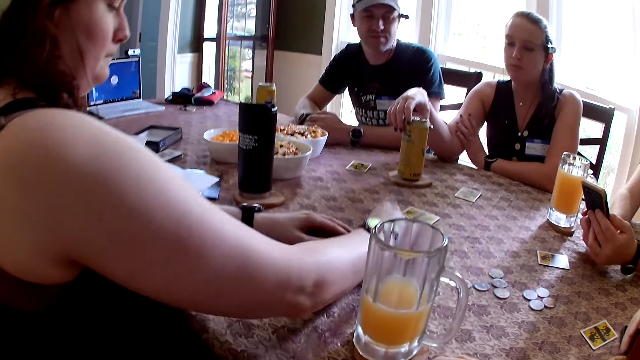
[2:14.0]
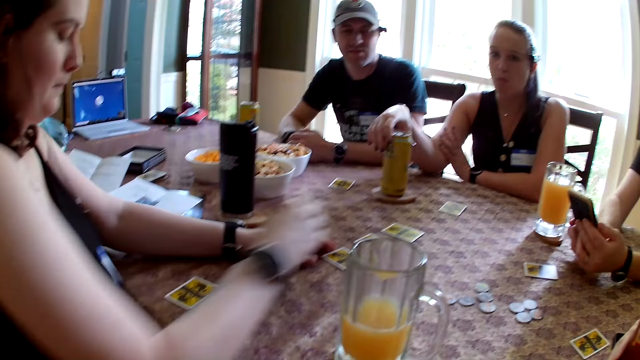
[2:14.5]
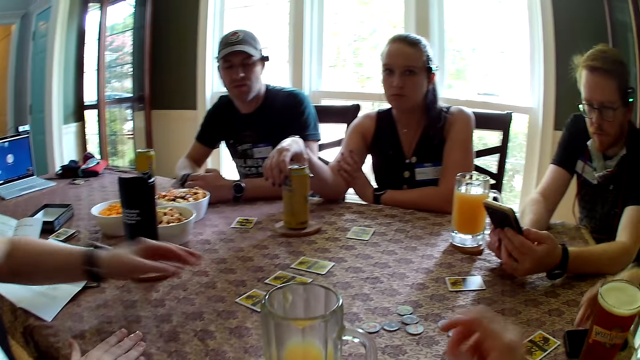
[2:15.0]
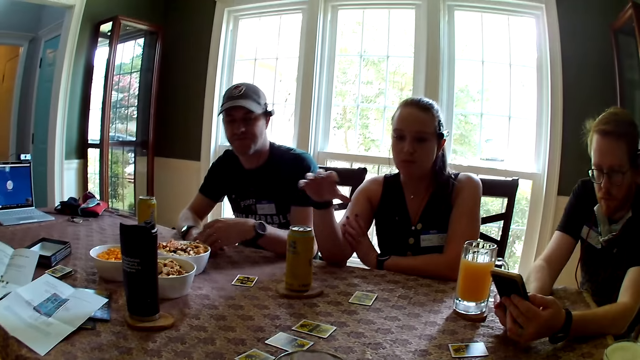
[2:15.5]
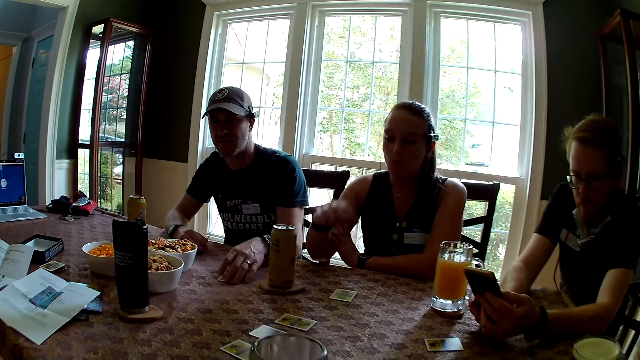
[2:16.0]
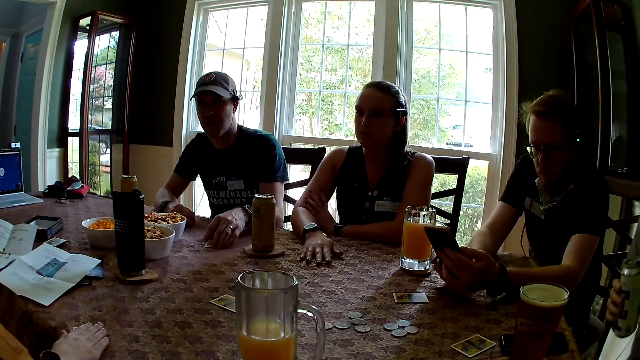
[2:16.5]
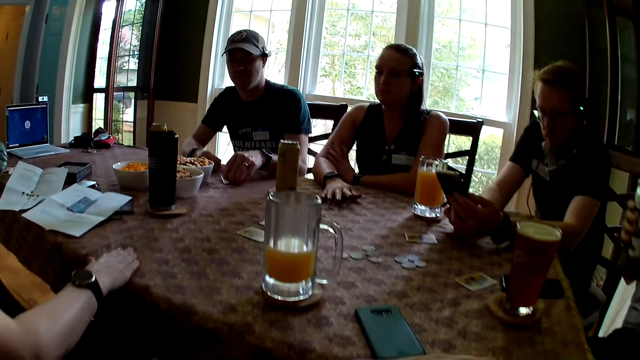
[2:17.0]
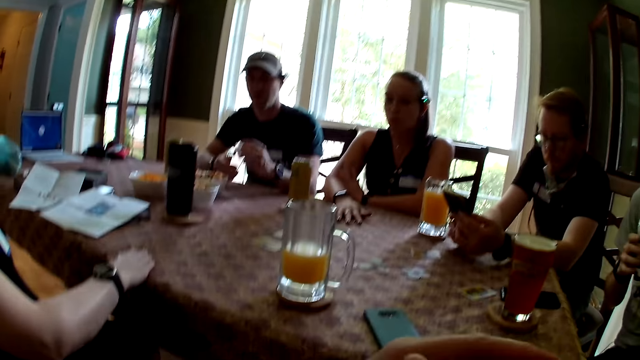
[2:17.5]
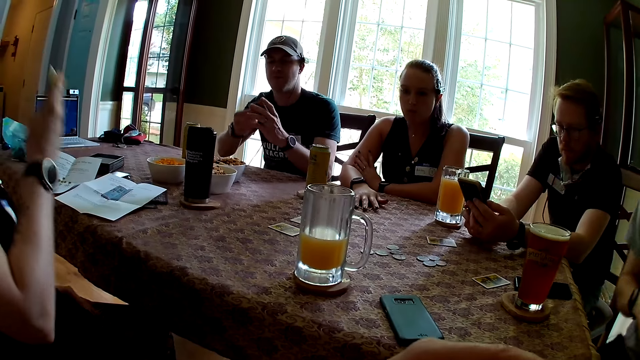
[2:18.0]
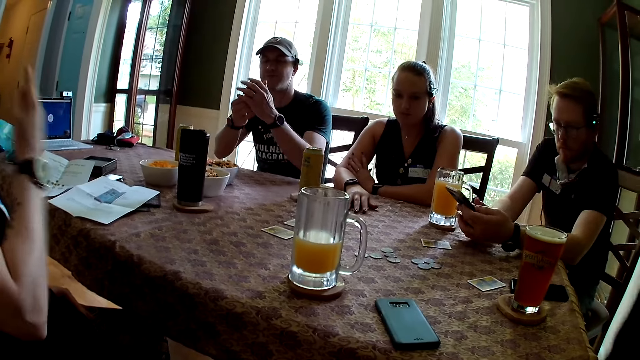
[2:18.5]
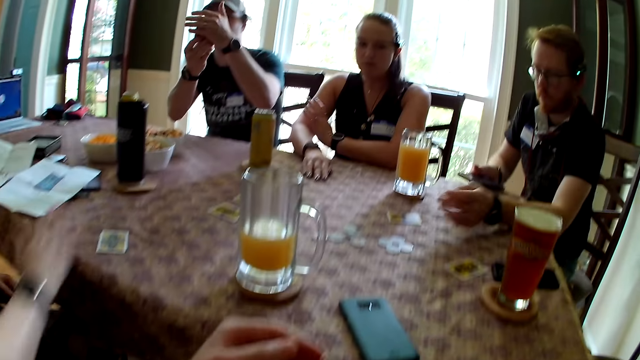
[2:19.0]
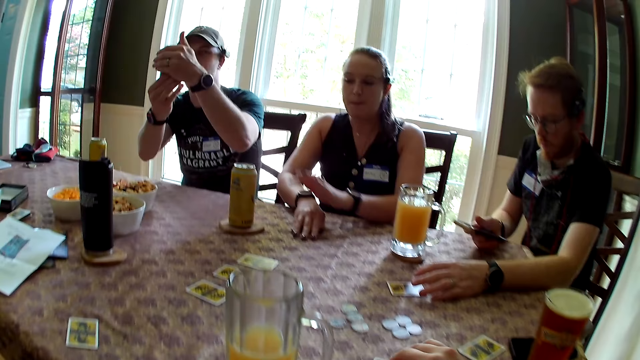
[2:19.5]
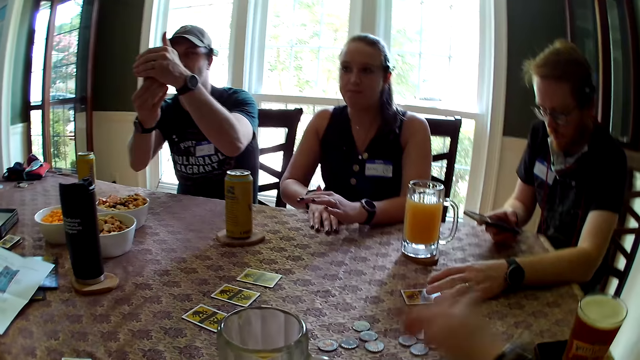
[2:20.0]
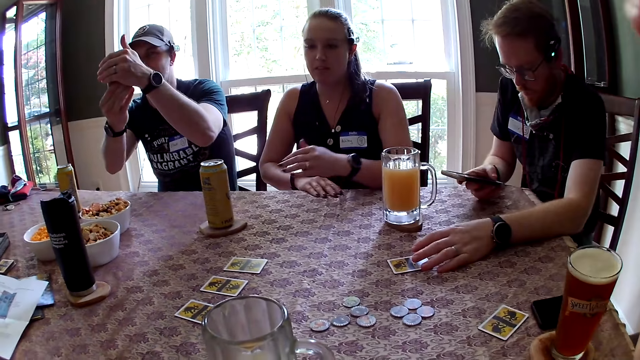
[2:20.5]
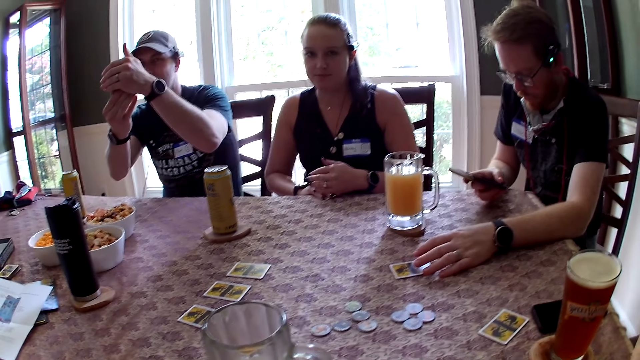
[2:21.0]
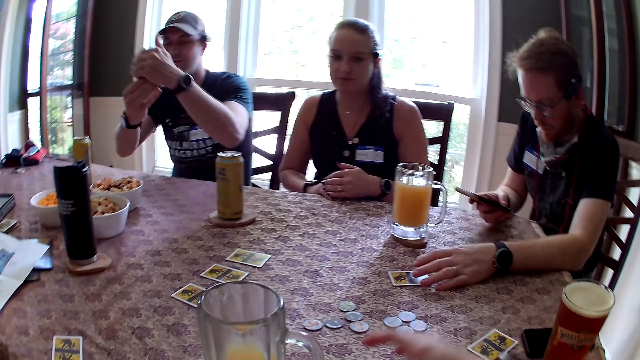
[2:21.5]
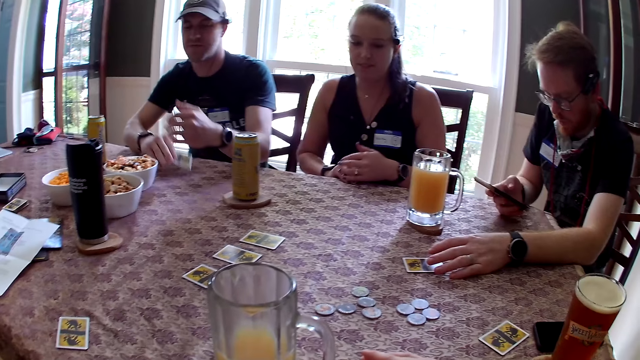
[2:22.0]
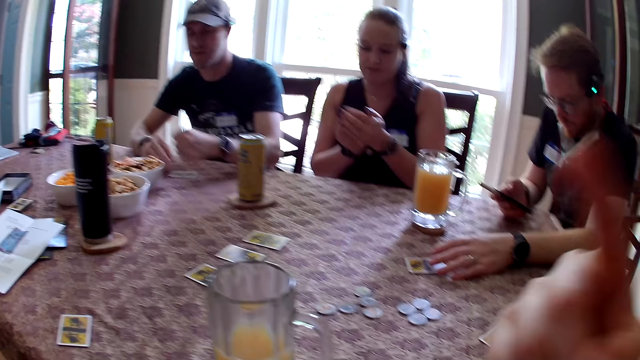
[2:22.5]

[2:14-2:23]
A woman adjusts a card on the table with her right hand. Another woman holds the can of soda with her right hand. A man touches the cup of soda with his right hand. The first woman removes her left hand from the table. The camera wearer talks. Another man picks the card on the table with his left hand. The other woman places her right hand on the card on the table. The second man passes the card in his left hand to his right hand. The first man stands from the chair. The first woman removes her right hand from the table. The second man covers the card in his right hand with his left hand. The first woman places her right hand on the table and removes her right hand from the table. The other woman picks the card from the table with her right hand. A third man places his left hand on a card on the table and presses the phone in his right hand. The camera wearer touches her head with her right hand. The second man looks at the card. The camera wearer scratches her face. The other woman covers her right hand with her left hand. The camera wearer places her right hand on the table. The second man drops the card in his right hand on the table. The camera wearer touches her face with her right hand.

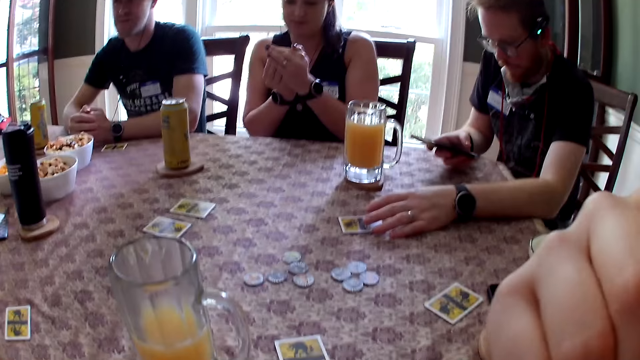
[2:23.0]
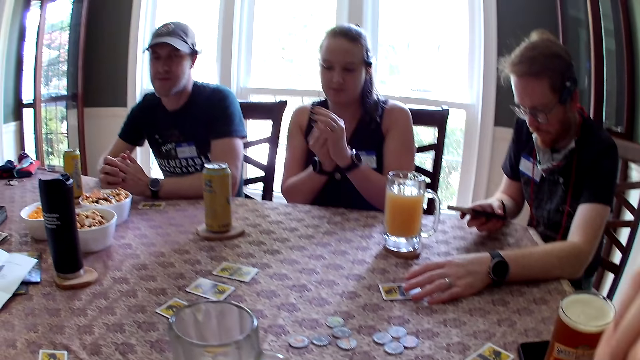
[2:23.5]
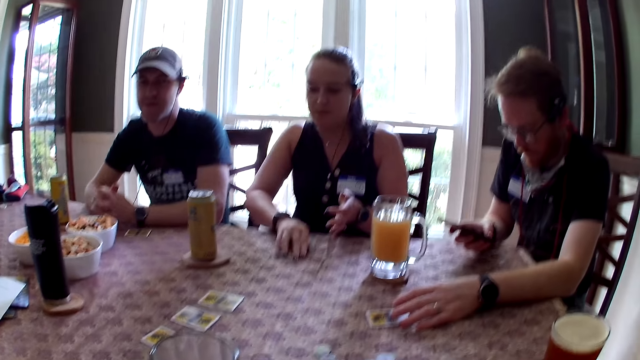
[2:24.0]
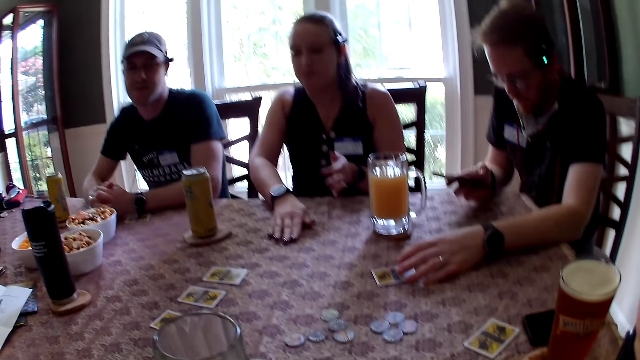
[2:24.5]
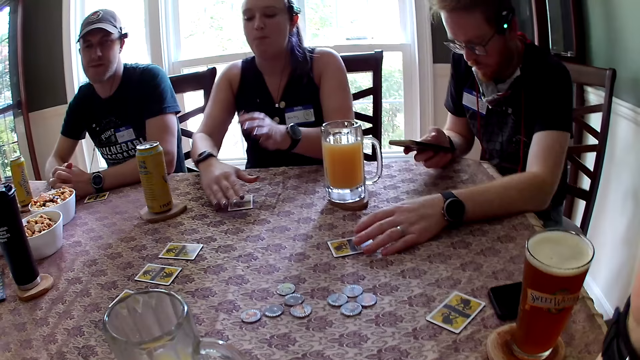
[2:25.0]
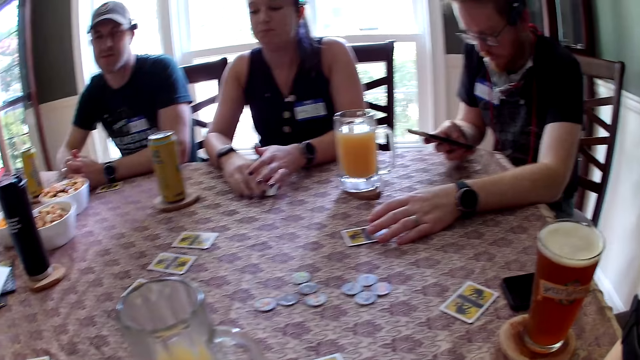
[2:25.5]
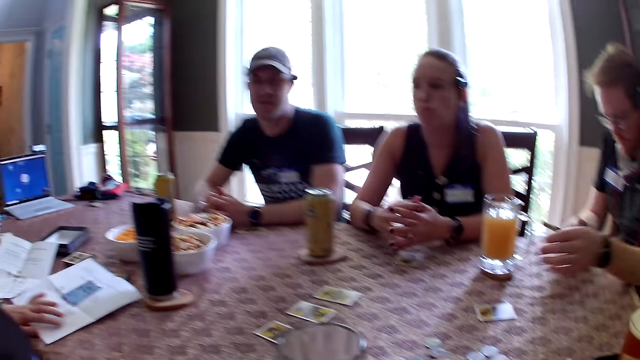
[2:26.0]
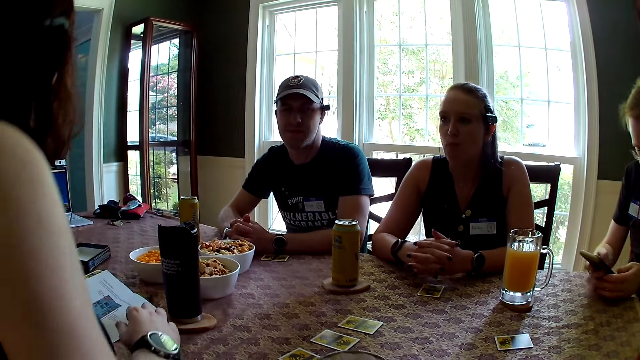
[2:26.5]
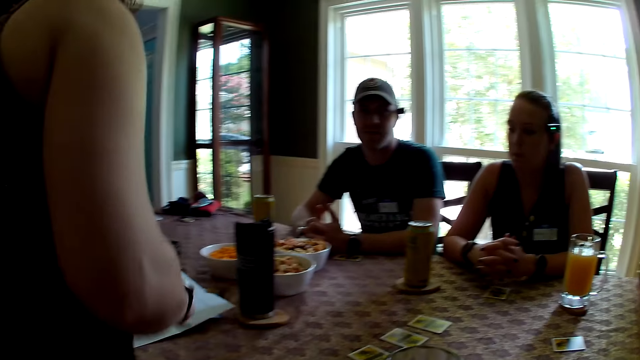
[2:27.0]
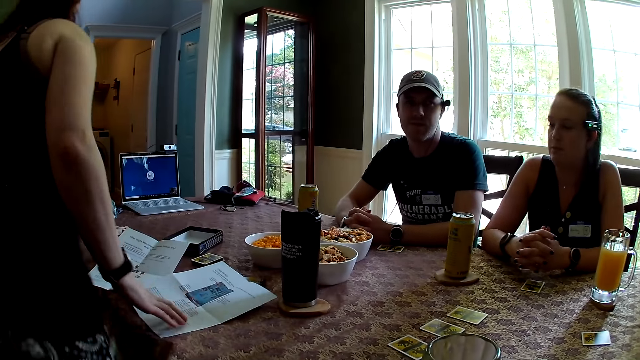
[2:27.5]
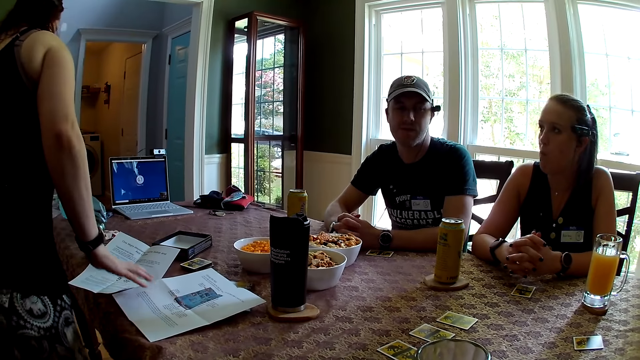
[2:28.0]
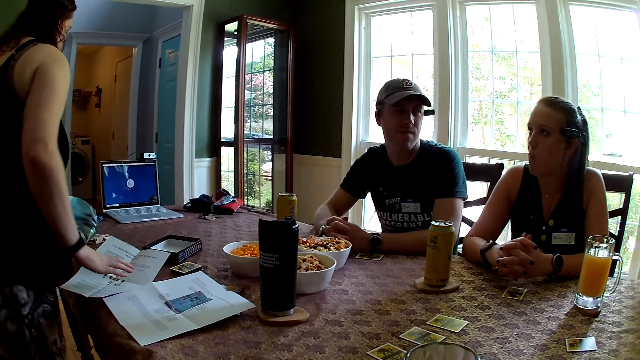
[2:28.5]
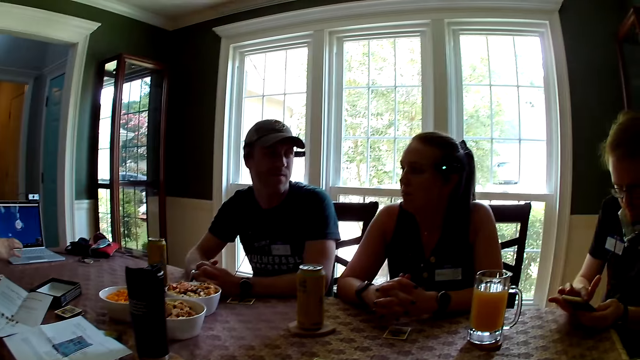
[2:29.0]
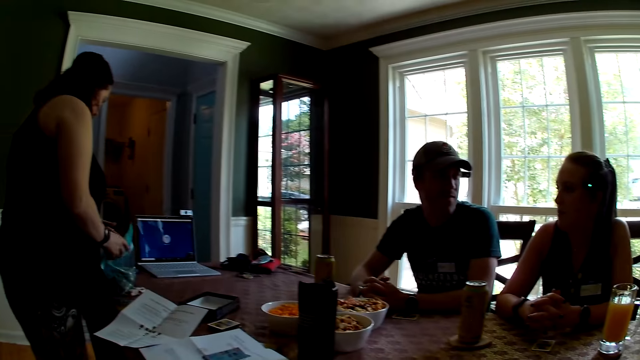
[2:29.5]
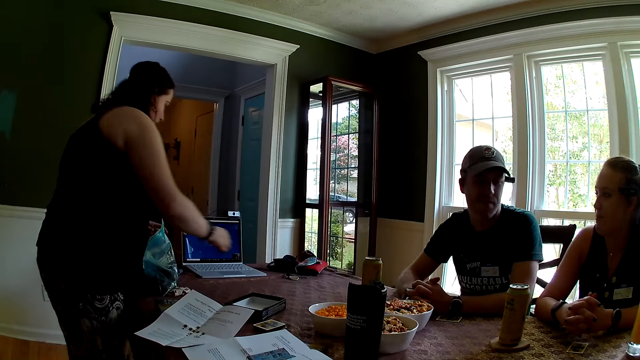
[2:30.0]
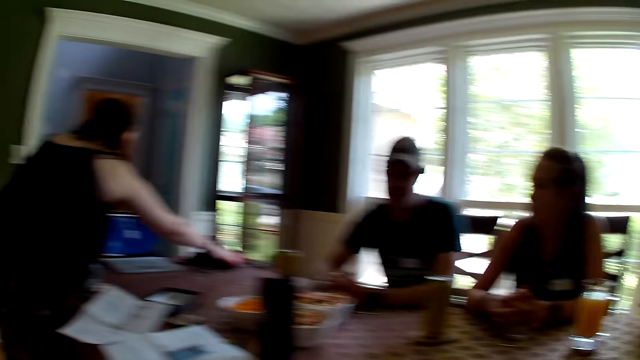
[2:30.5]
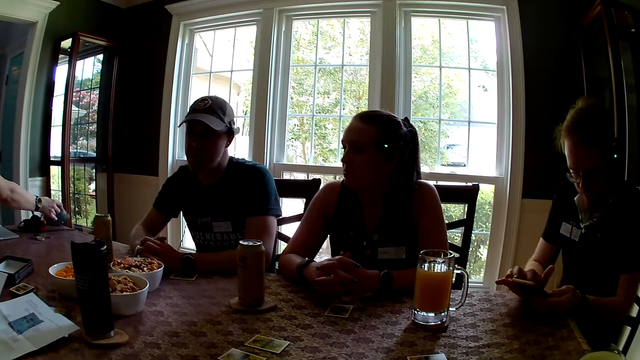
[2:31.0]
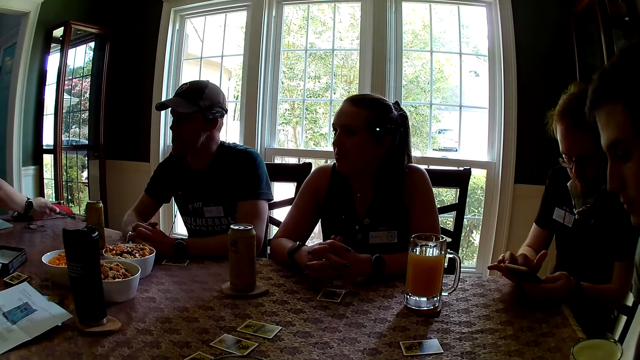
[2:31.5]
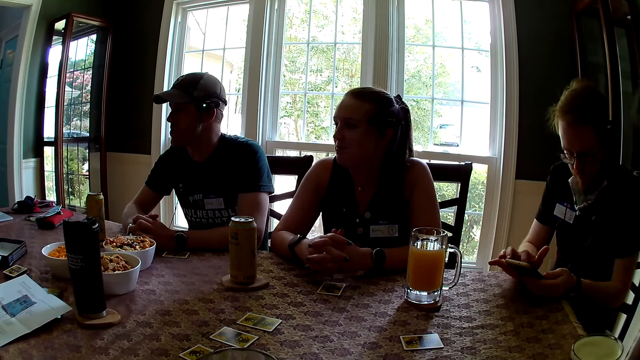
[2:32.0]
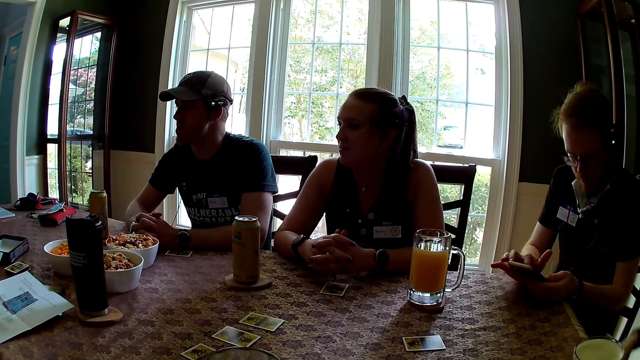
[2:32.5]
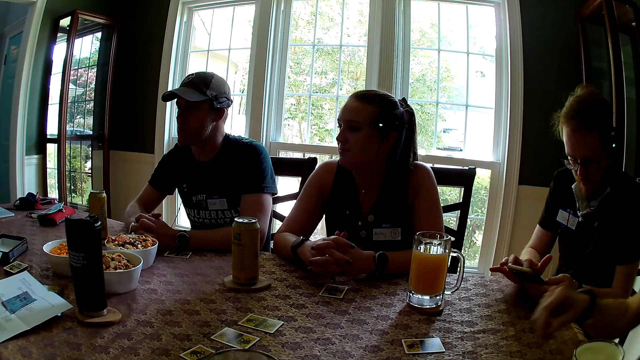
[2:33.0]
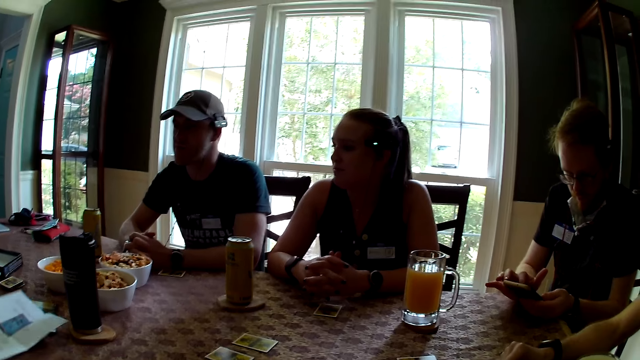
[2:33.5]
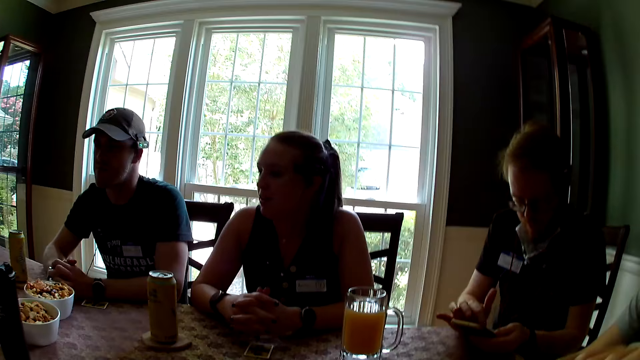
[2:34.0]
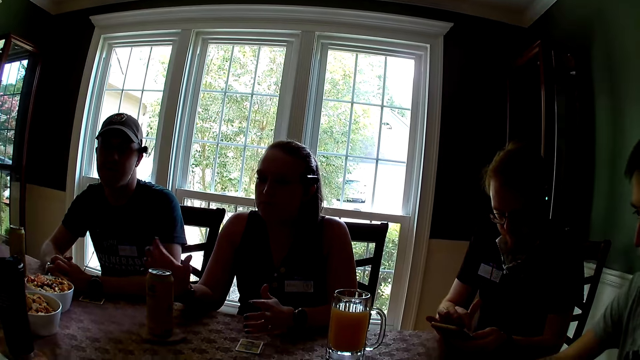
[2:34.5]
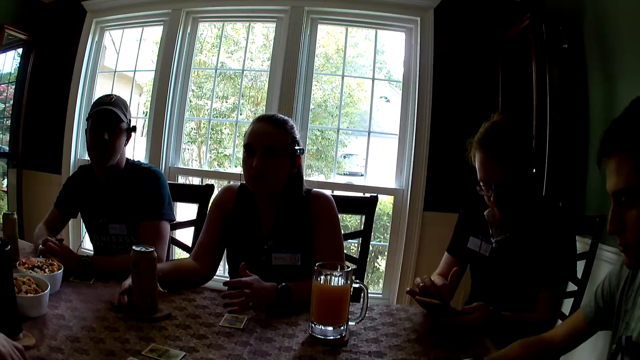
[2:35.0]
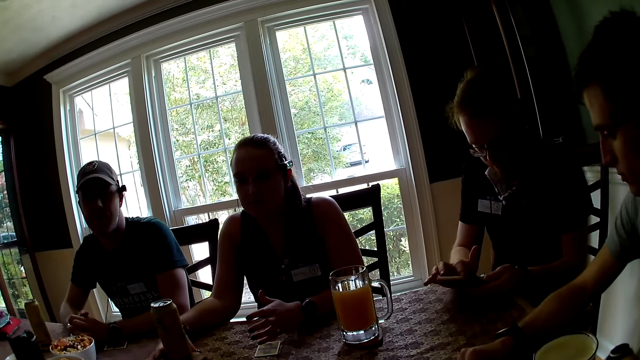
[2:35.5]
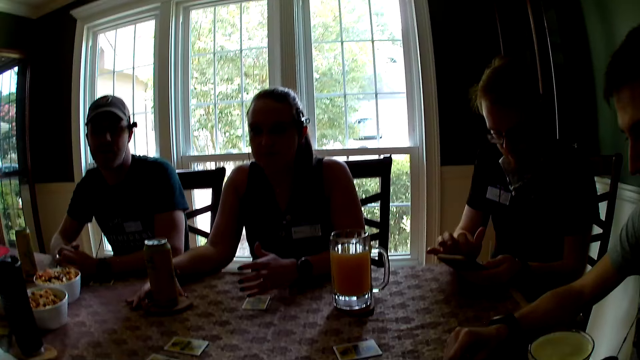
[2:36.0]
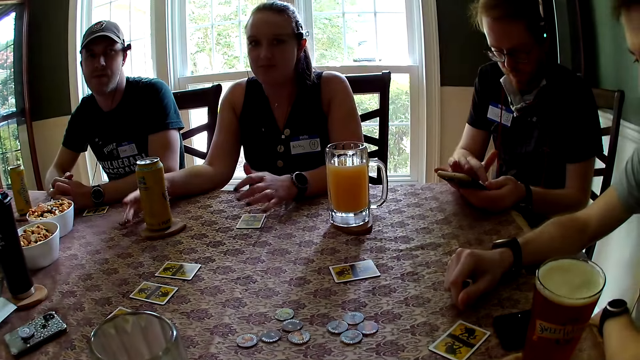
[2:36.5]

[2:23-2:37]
A man places both hands on the table. A woman looks at the card. The woman drops the card in her right hand on the table and places her right hand on the table. Another man holds the phone with both hands. Another woman places her left hand on the table, stands from a chair, and touches the paper on the table with her right hand. The second woman walks away. The second woman picks a purse from the table with her right hand. The second man presses the phone in his left hand with his right hand. The second woman drops the purse in her right hand on the table. A third man sits on the chair and places his right hand on the table. The camera wearer converses with the group of people. The first woman touches the can of soda with her right hand.
